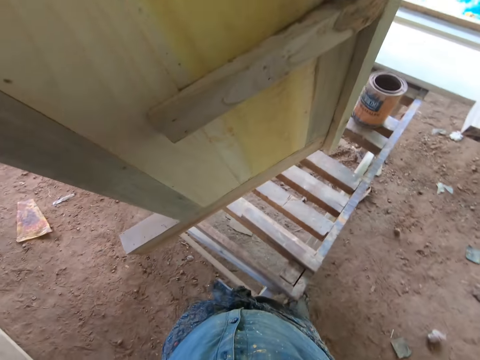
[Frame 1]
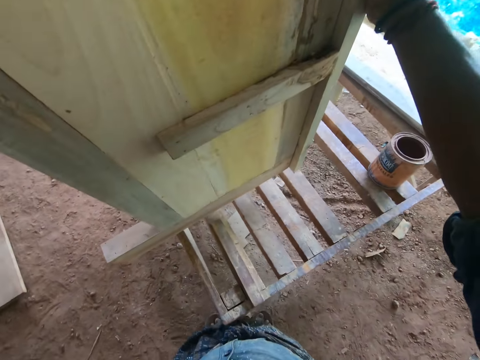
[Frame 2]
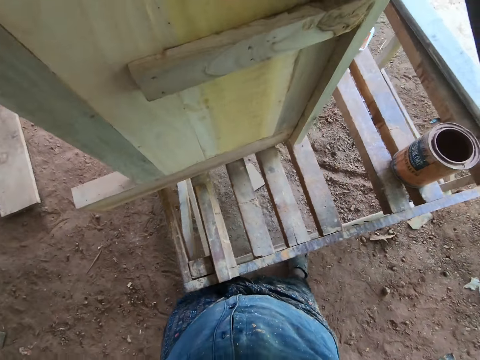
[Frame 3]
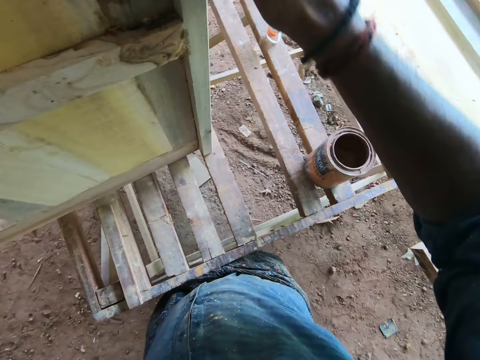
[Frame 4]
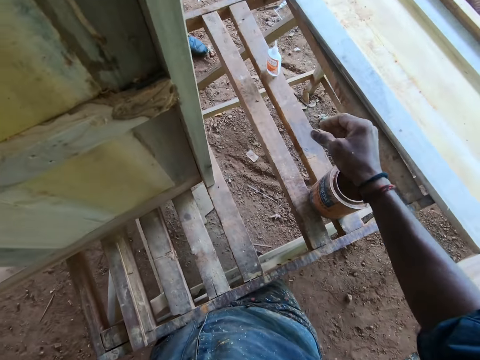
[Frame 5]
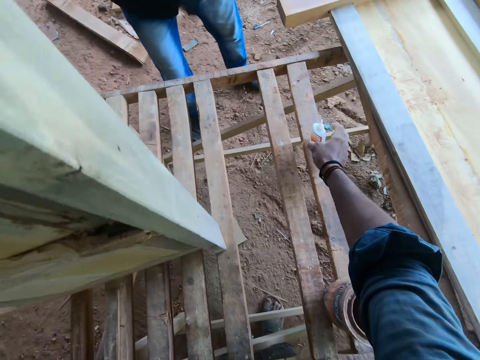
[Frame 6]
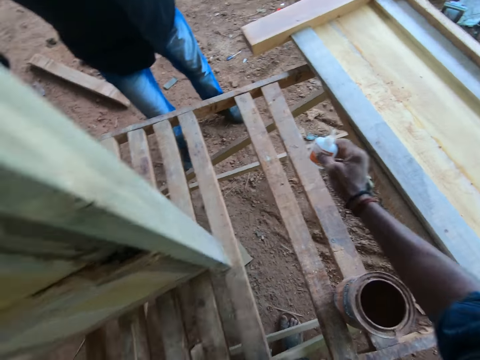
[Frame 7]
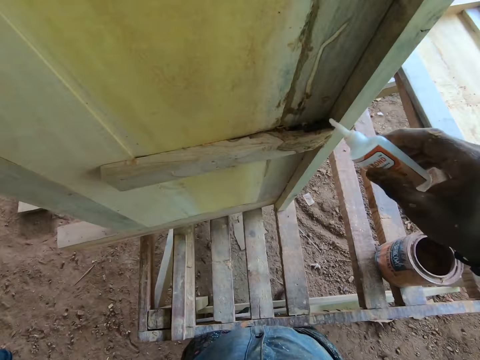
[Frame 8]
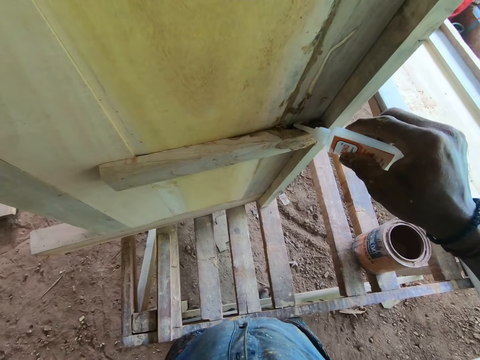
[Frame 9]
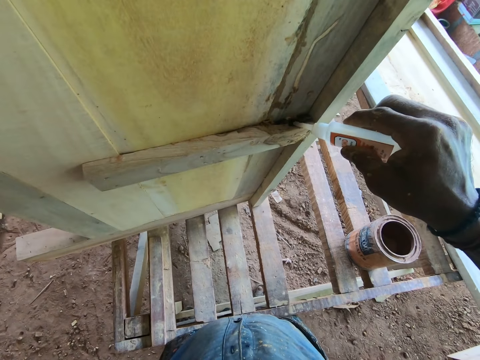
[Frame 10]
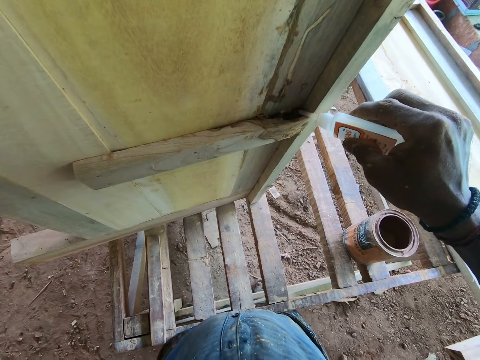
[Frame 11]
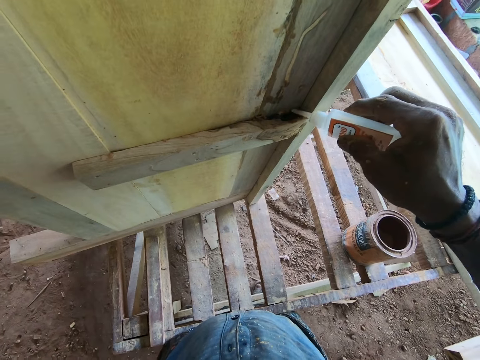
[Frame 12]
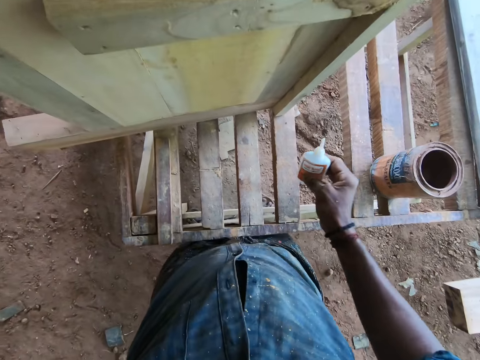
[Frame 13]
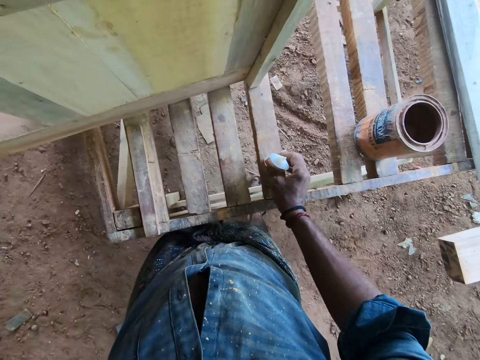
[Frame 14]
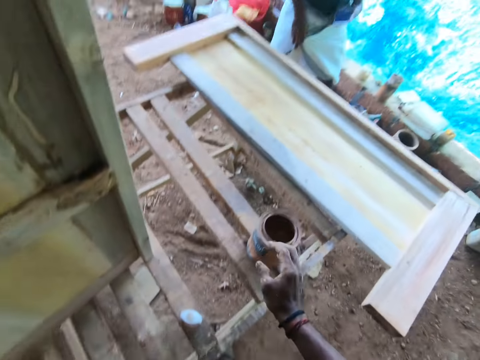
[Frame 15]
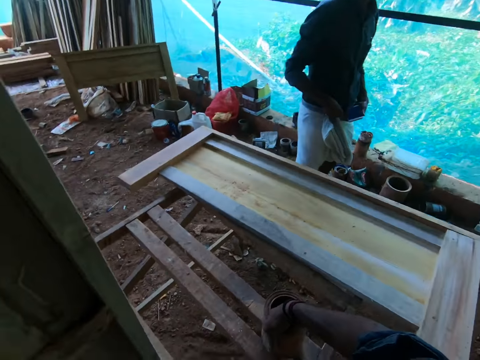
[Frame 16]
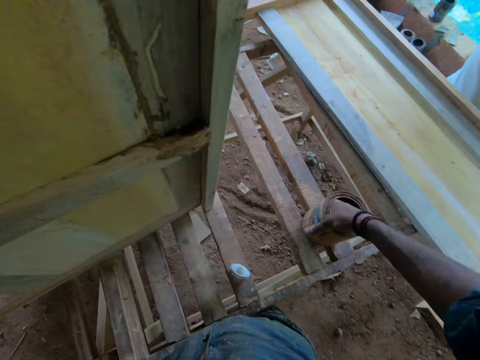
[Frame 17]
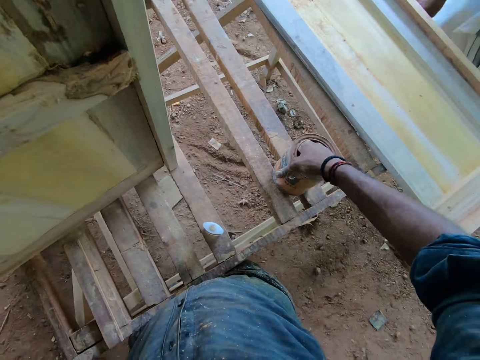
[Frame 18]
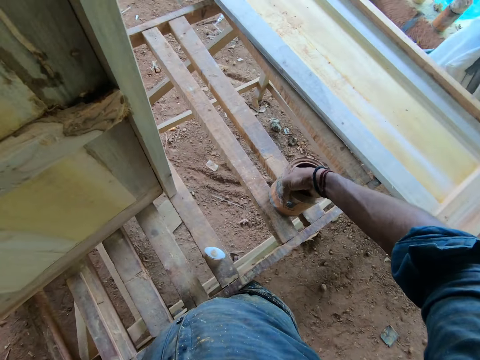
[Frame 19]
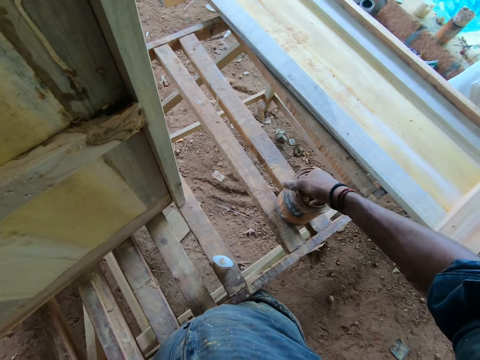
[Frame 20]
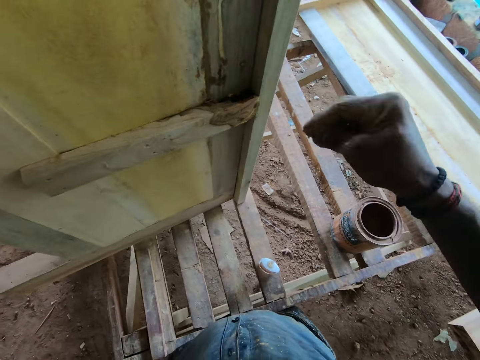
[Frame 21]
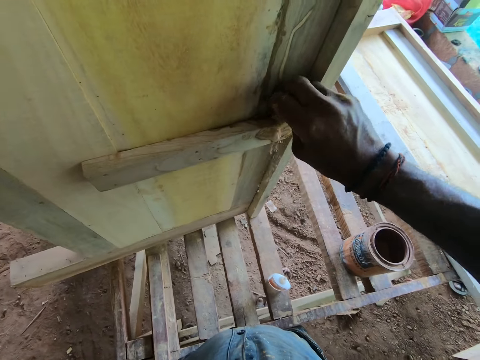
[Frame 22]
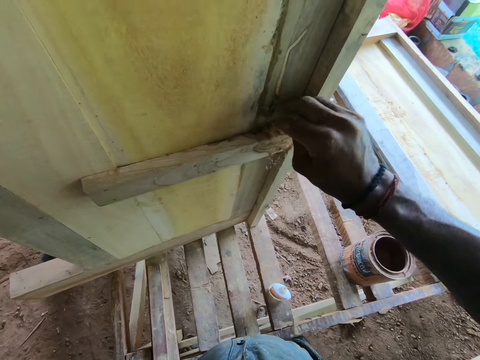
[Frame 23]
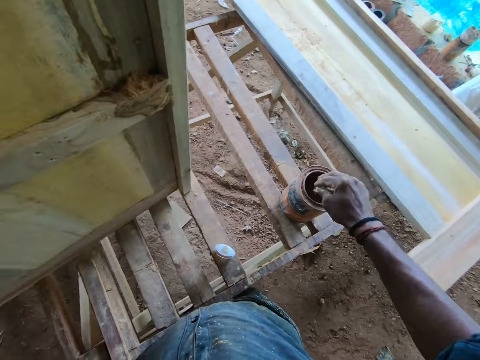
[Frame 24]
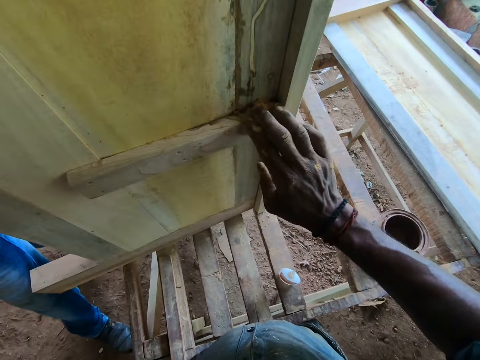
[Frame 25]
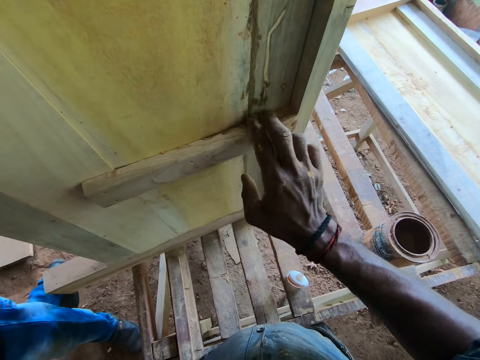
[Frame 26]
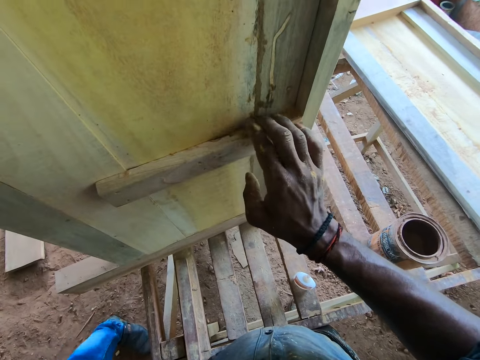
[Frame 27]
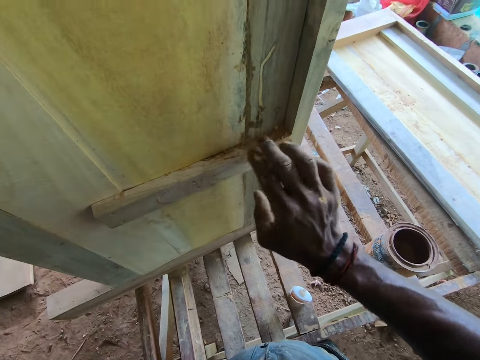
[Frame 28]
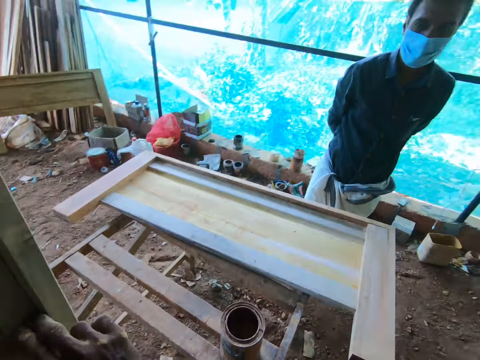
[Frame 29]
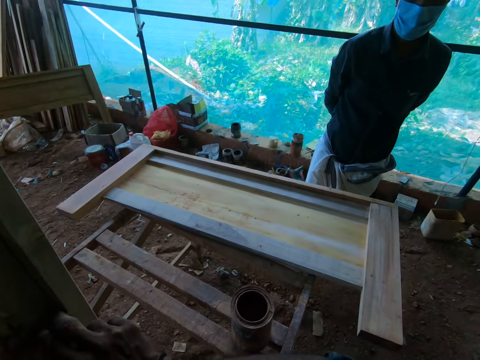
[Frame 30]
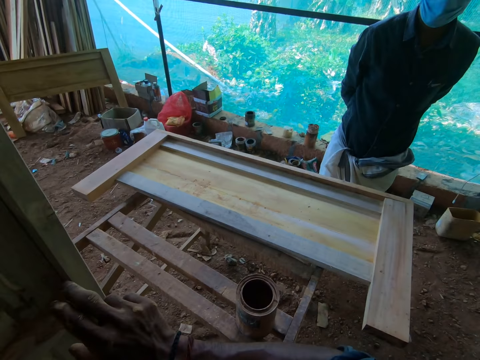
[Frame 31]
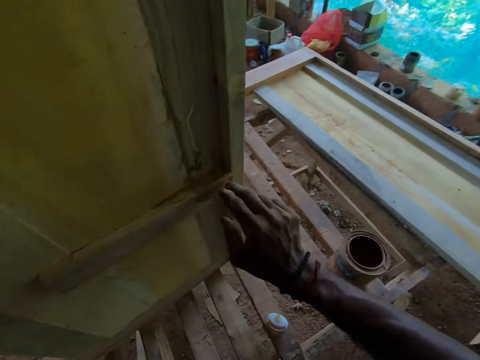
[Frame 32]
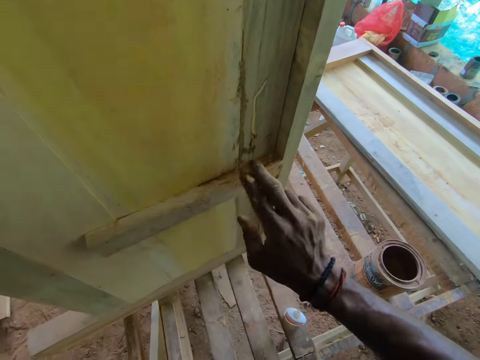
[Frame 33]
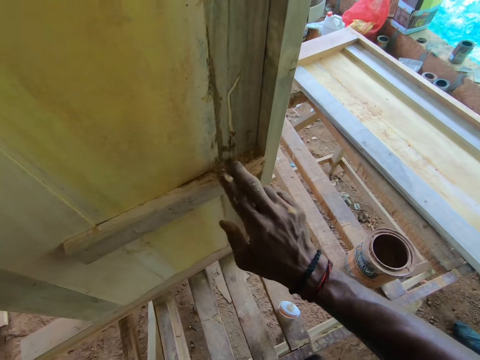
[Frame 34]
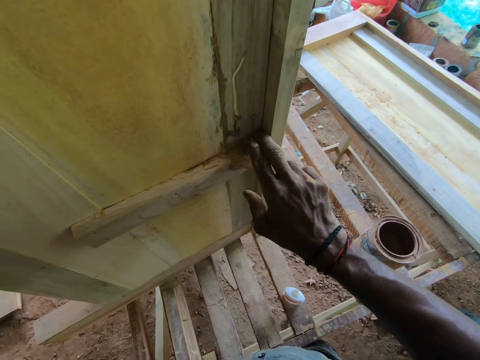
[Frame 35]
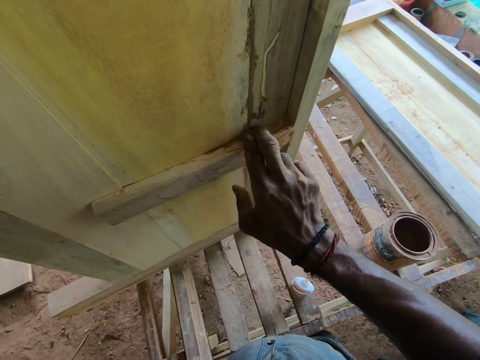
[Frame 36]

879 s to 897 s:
The camera wearer puts down a wooden structure. He takes the wood glue. He applies the wood glue on the wood board. He places down the wood glue. He interacts with a person. He puts his right hand in a can. He scoops sawdust from the tin. He spreads sawdust or adhesive on the wood board. He looks at the person. He looks around.

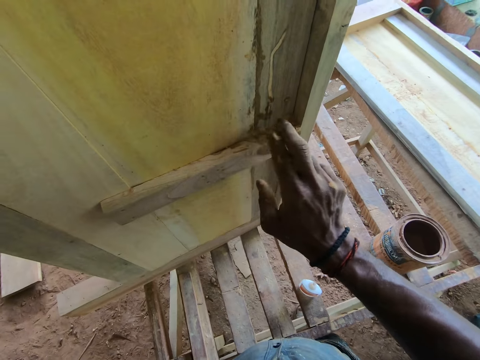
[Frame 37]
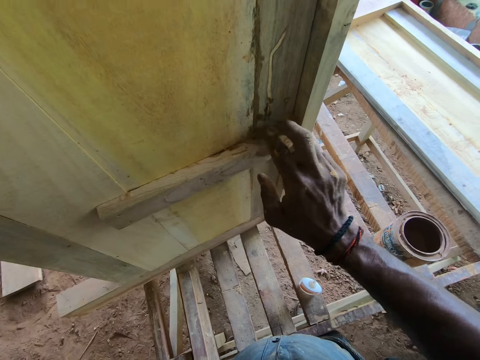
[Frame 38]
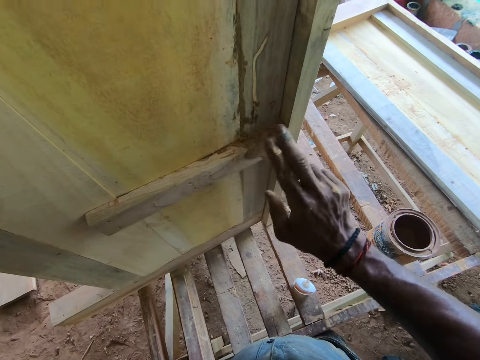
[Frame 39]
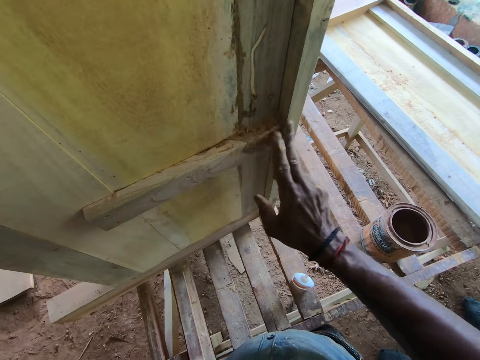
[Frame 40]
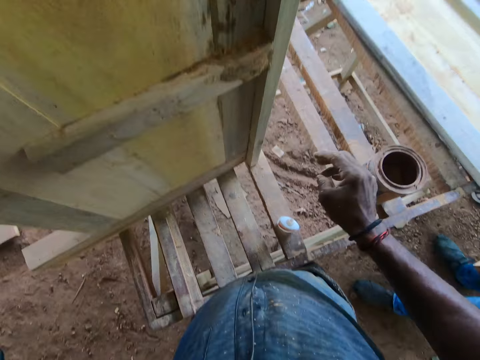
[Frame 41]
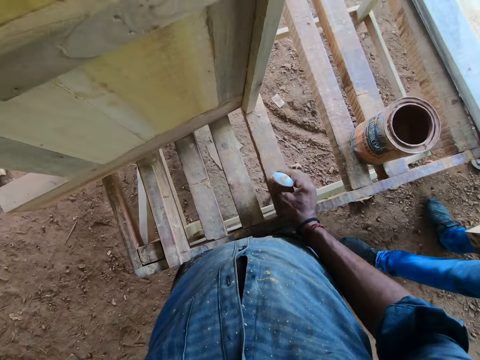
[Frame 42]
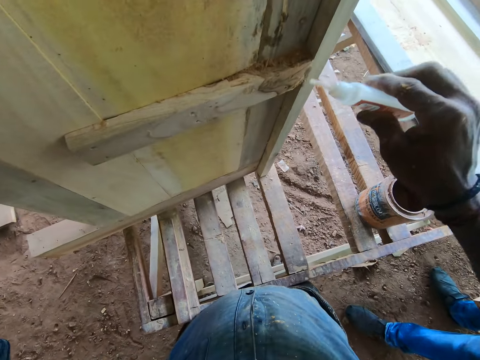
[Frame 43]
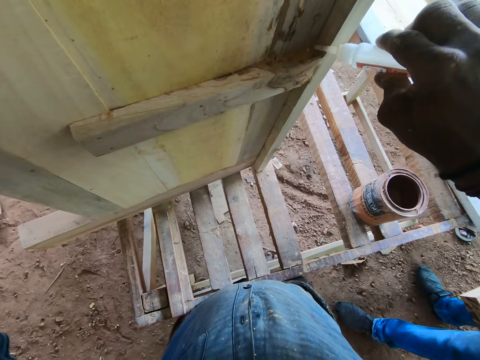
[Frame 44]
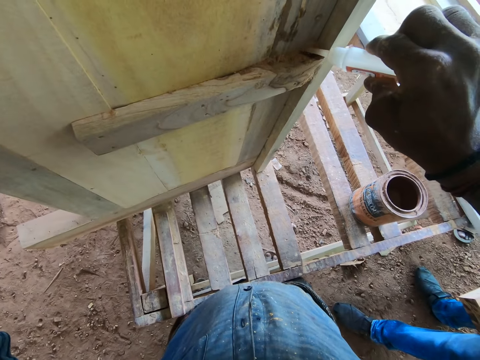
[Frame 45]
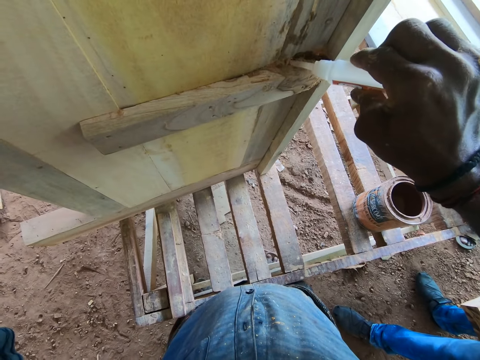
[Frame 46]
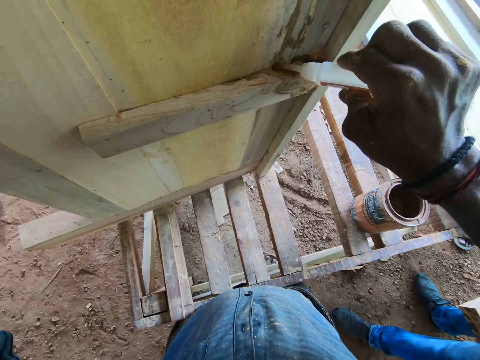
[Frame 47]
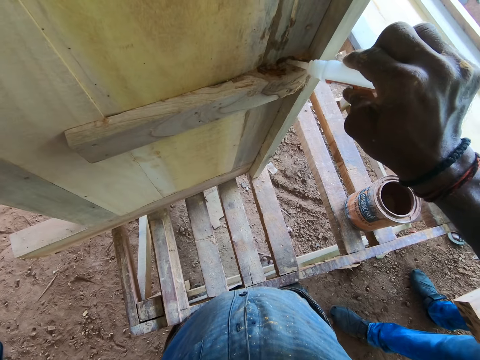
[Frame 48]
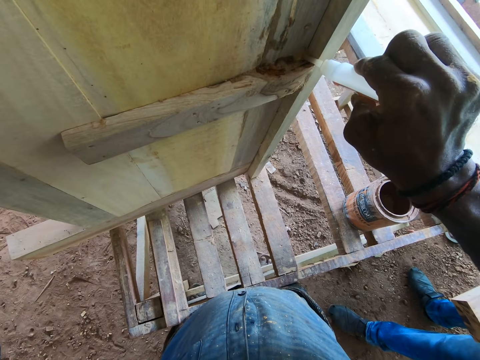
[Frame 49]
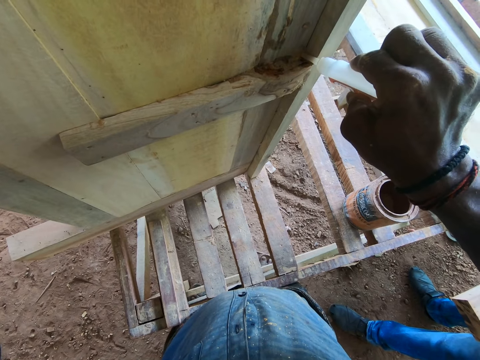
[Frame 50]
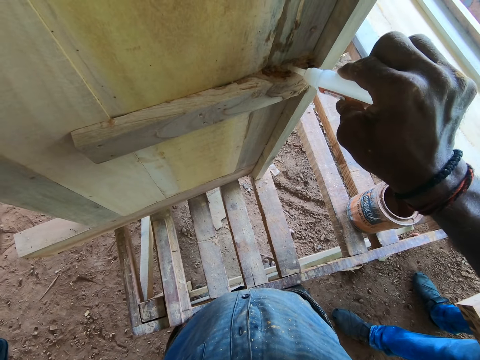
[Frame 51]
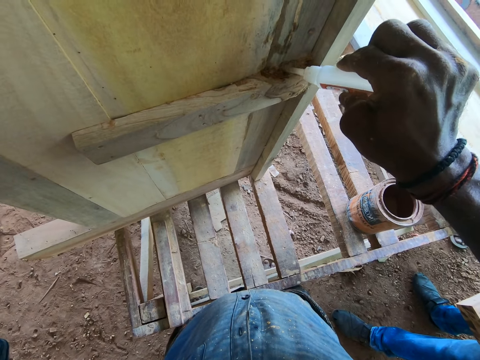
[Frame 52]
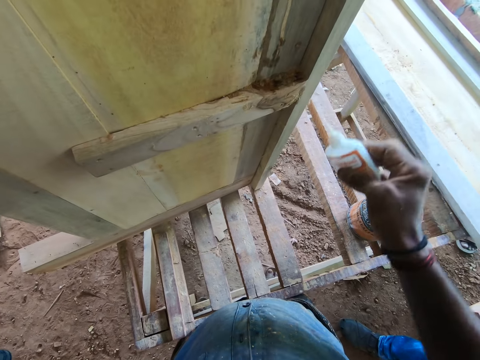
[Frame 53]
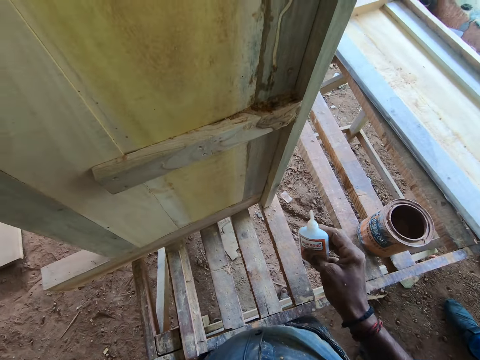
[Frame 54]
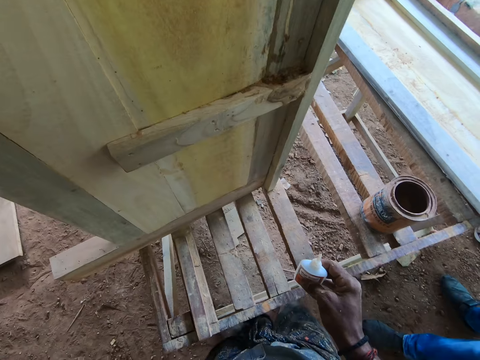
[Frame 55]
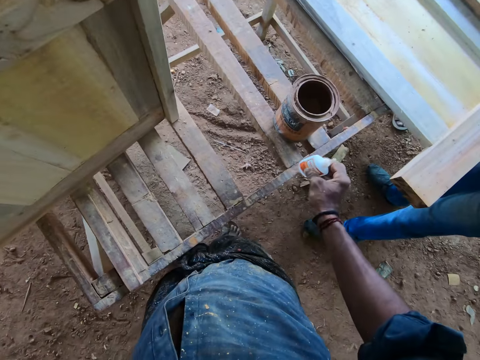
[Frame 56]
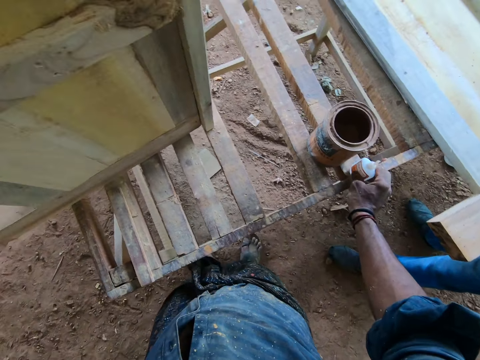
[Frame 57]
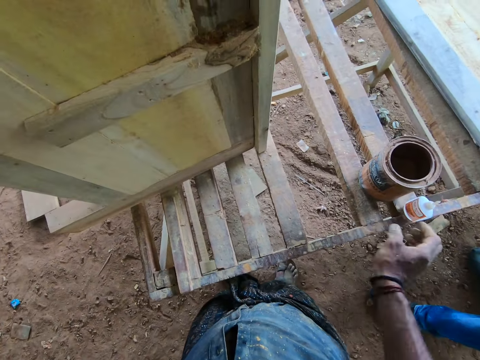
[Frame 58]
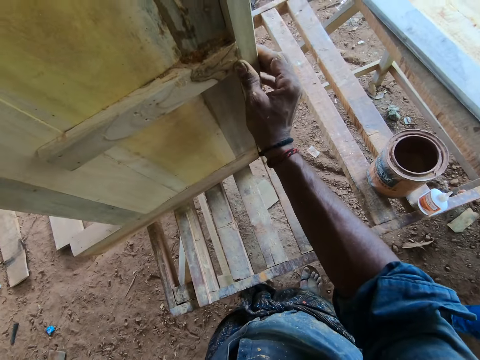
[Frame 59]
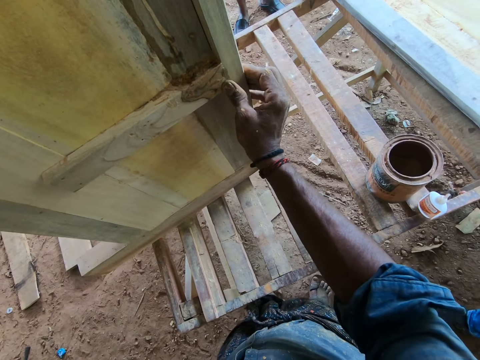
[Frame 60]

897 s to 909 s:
The camera wearer picks up glue. They apply wood glue on the wood board. They place down the wood glue.
